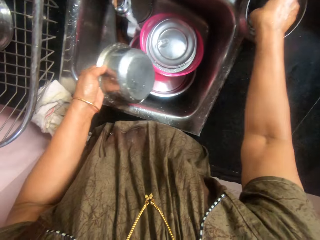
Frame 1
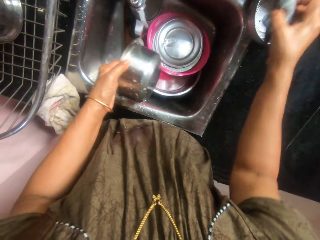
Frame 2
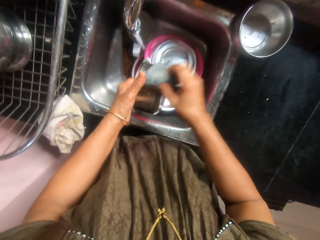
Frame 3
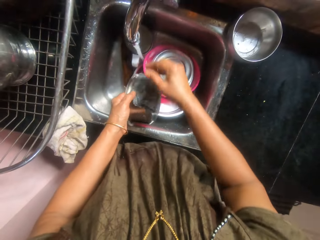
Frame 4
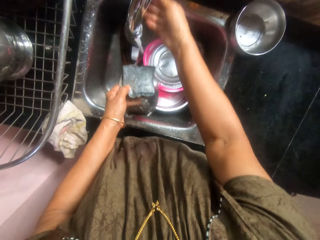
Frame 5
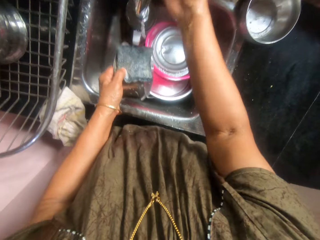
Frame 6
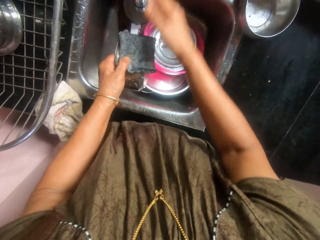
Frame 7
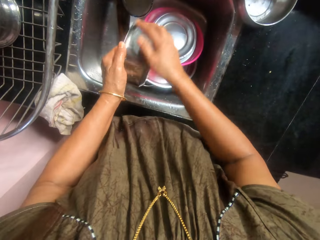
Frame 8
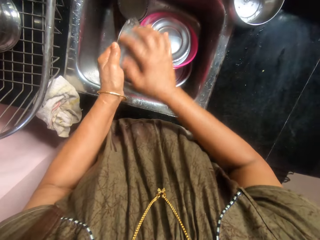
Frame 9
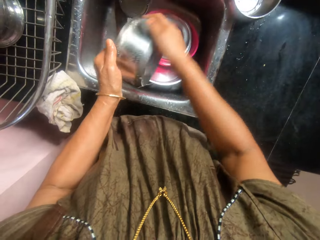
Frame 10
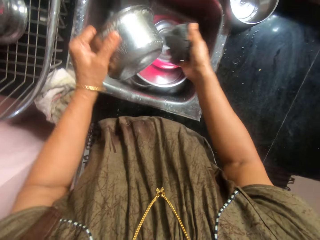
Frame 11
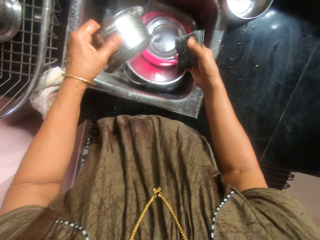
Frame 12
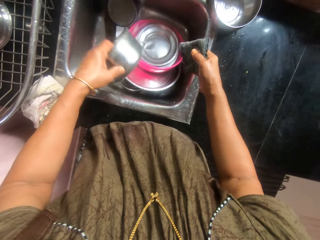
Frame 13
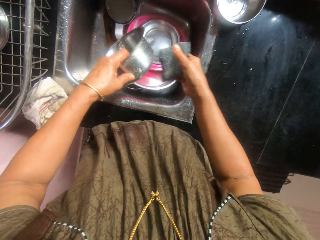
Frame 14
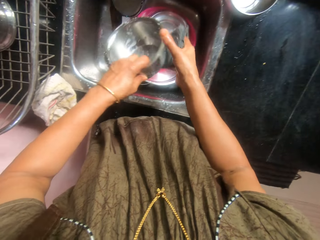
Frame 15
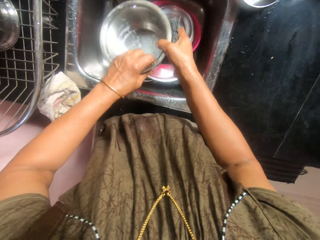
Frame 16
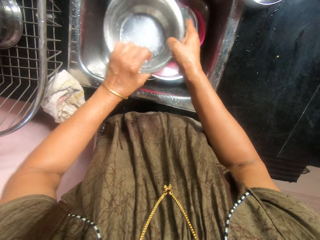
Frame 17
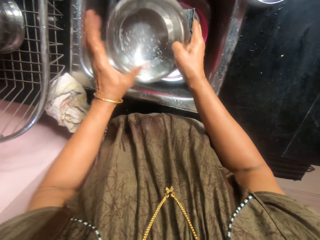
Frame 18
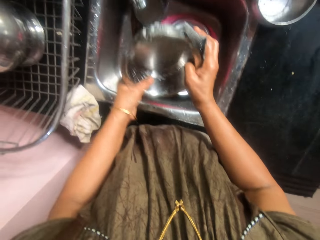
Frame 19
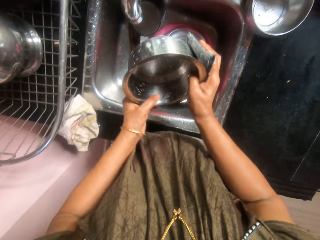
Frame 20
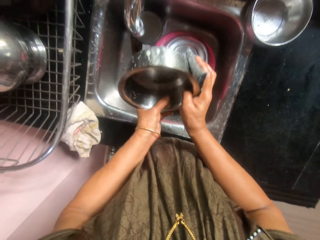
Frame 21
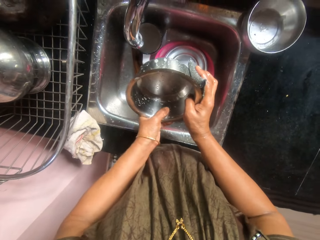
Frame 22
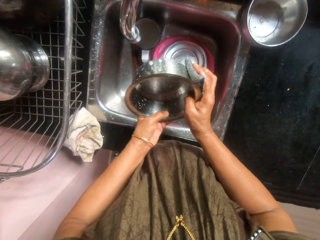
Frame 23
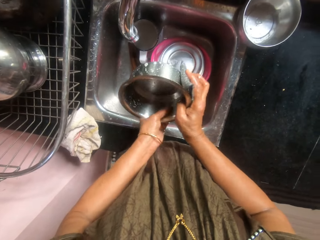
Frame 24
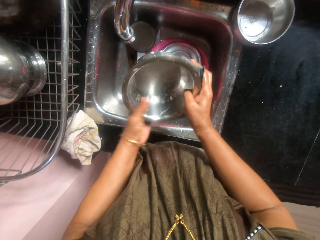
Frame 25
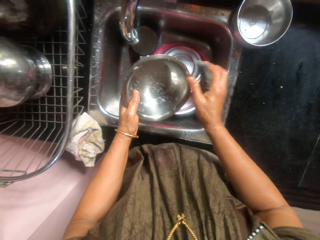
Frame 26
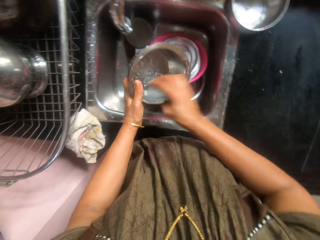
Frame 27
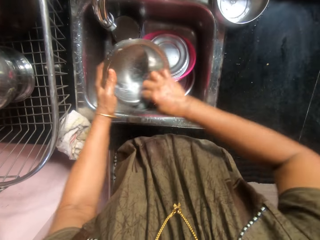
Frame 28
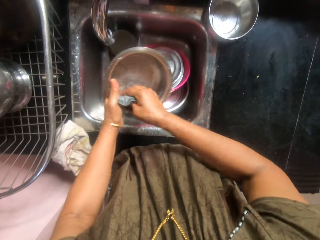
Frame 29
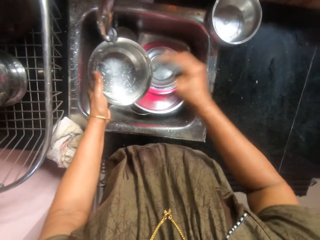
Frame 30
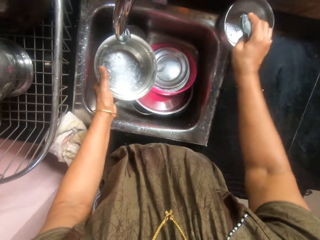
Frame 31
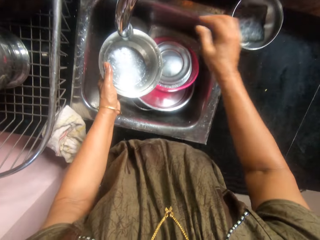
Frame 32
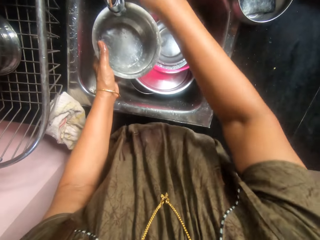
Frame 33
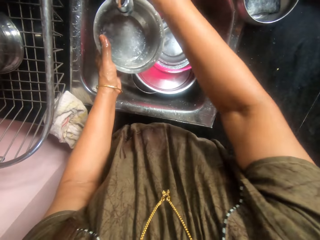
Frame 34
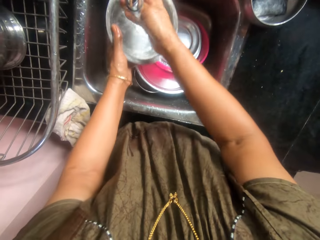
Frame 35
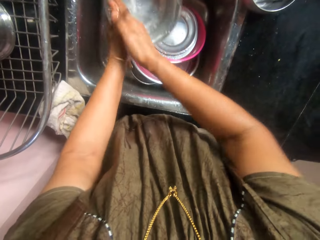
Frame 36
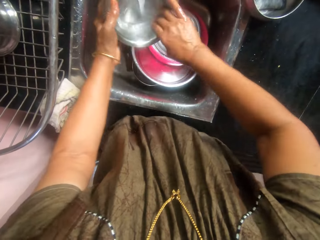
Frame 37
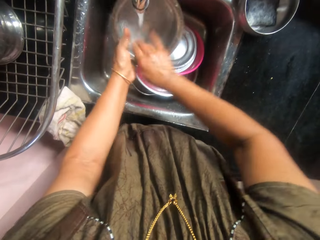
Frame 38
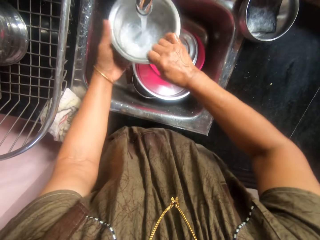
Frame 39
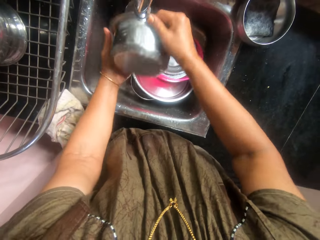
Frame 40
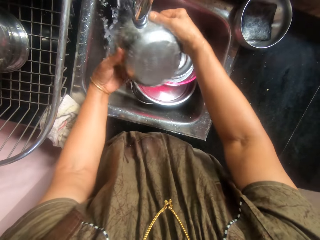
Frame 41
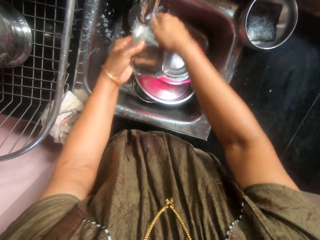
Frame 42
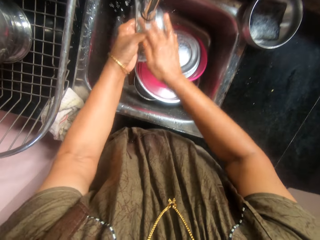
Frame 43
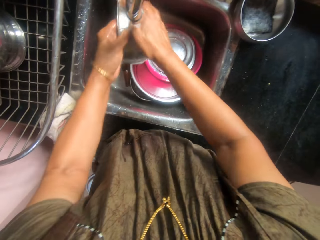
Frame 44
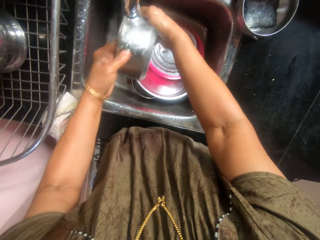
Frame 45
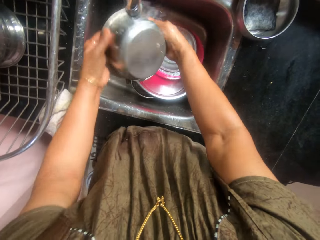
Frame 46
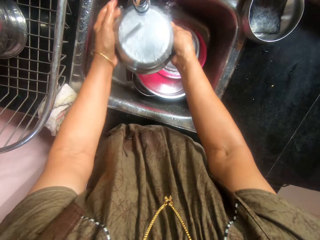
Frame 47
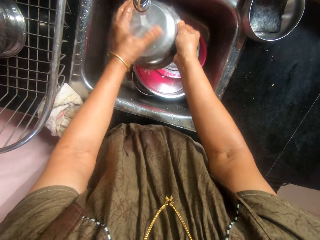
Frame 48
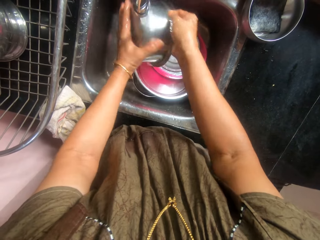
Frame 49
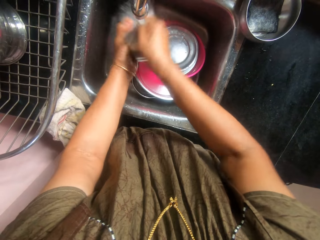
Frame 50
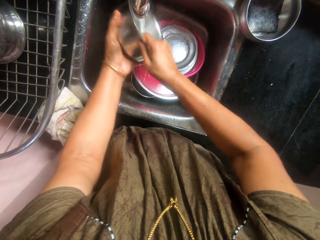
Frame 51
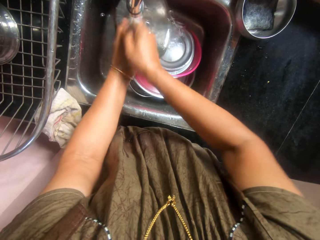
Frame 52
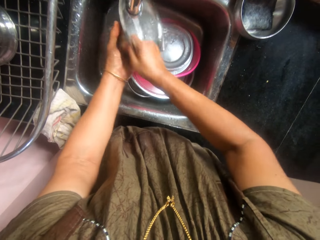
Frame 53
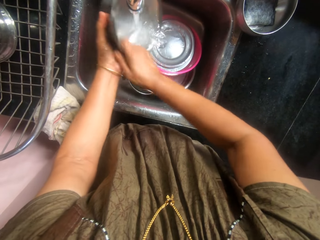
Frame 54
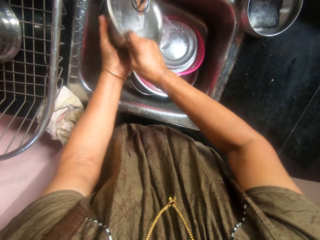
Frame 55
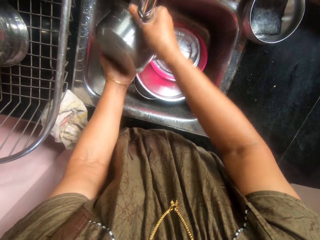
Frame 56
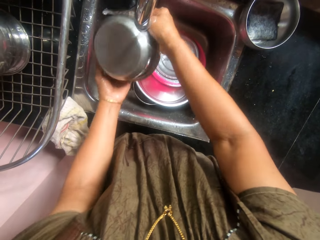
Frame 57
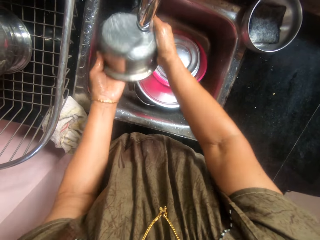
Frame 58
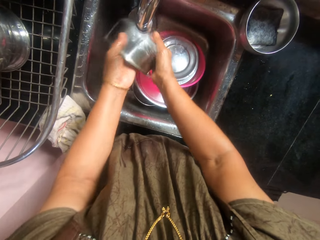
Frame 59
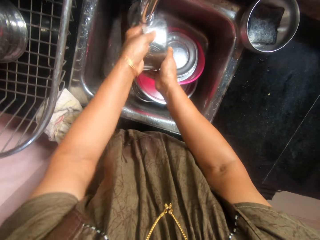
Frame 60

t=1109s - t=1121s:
The camera wearer picks up a bowl in the sink with her left hand. She picks up the sponge in the bowl with her right hand. She places the sponge on the bowl in her left hand. She turns off the tap with her right hand. She washes the bowl in her hands with the sponge. She places the sponge in the bowl on the sink with her right hand. She turns on the tap with her right hand. She rinses the bowl under the tap.

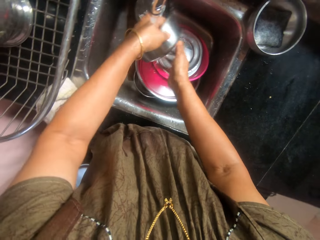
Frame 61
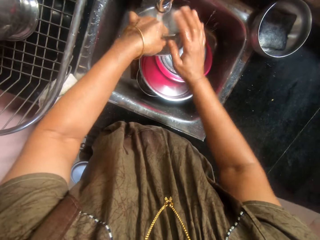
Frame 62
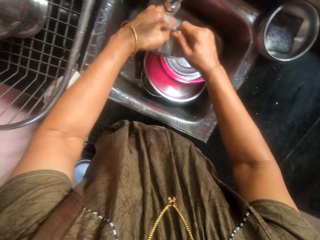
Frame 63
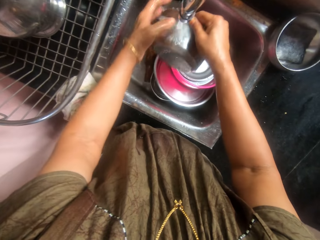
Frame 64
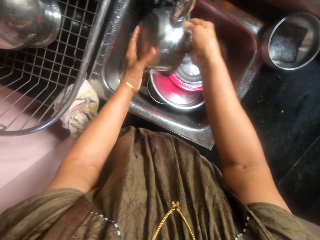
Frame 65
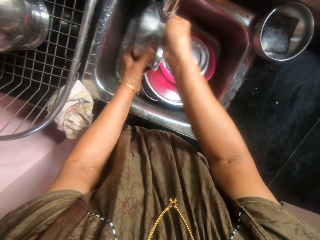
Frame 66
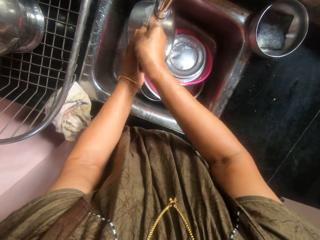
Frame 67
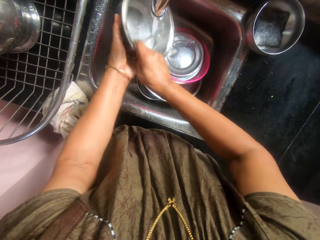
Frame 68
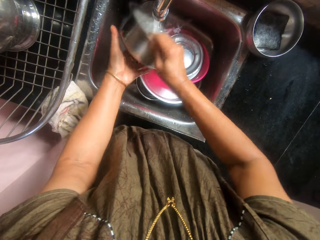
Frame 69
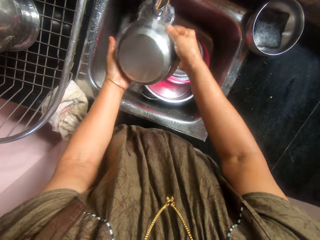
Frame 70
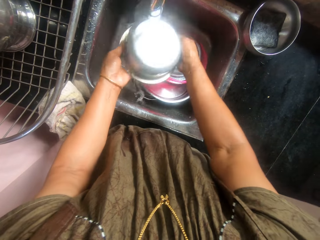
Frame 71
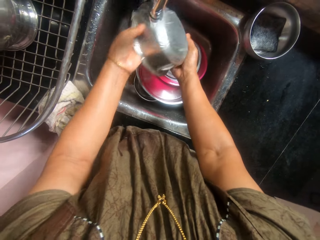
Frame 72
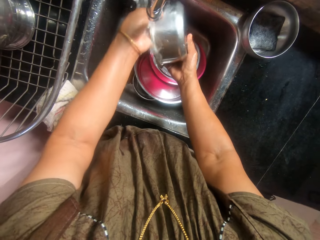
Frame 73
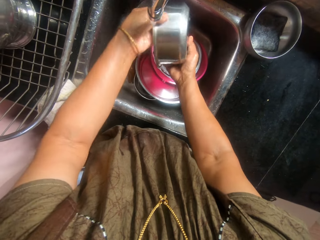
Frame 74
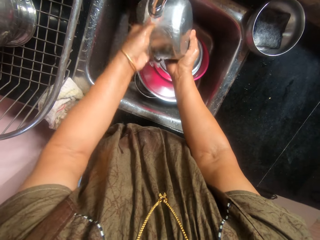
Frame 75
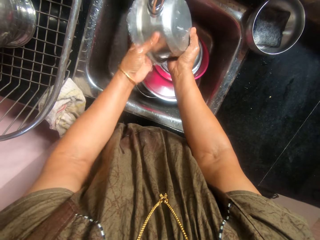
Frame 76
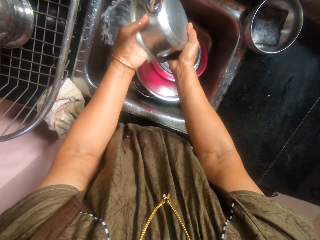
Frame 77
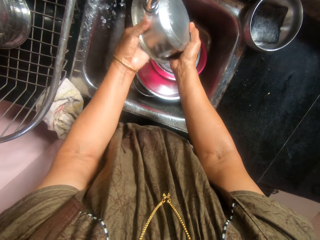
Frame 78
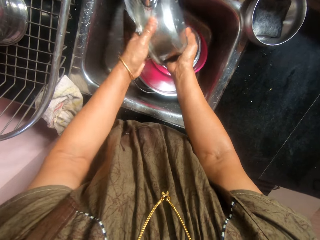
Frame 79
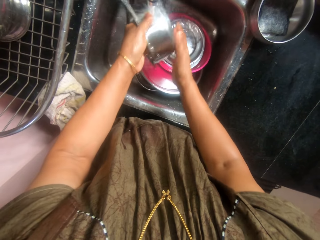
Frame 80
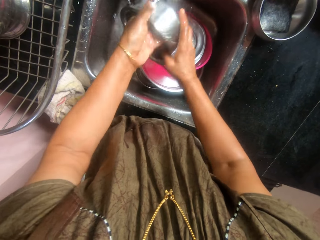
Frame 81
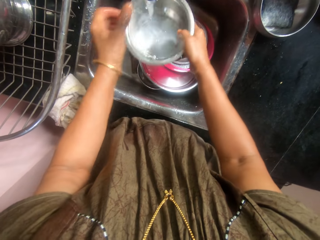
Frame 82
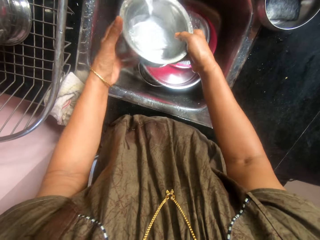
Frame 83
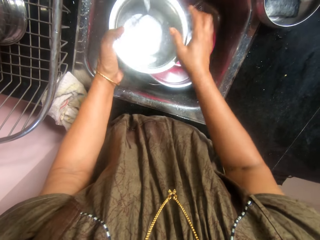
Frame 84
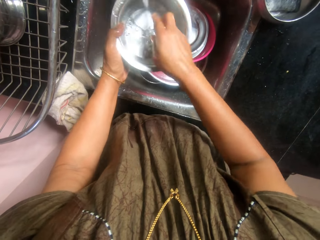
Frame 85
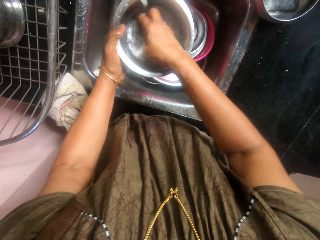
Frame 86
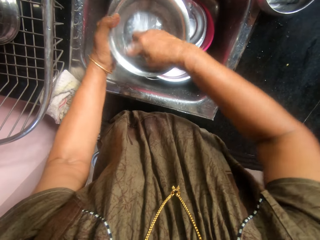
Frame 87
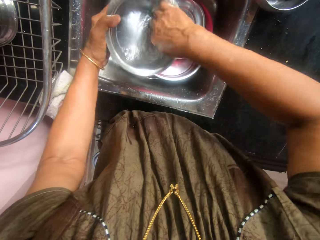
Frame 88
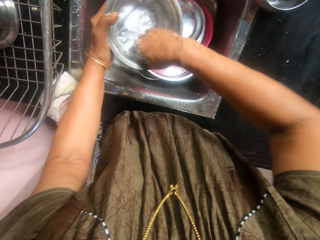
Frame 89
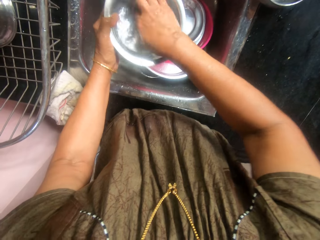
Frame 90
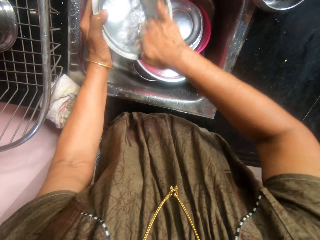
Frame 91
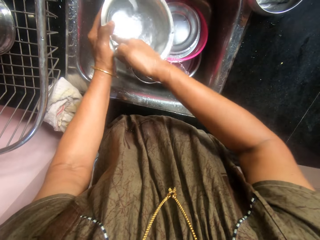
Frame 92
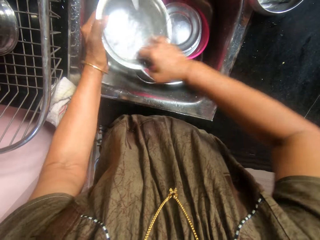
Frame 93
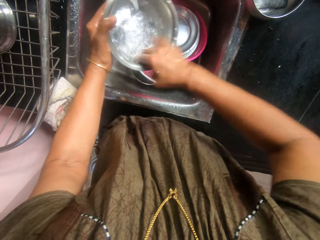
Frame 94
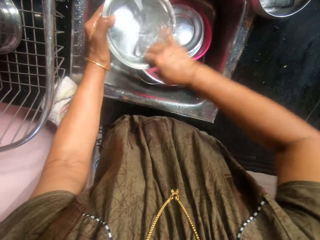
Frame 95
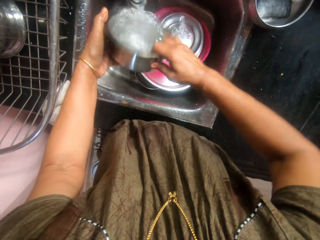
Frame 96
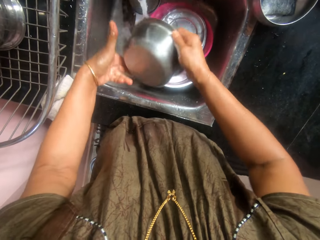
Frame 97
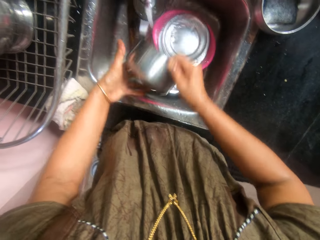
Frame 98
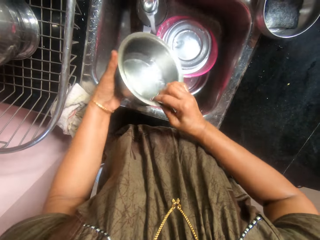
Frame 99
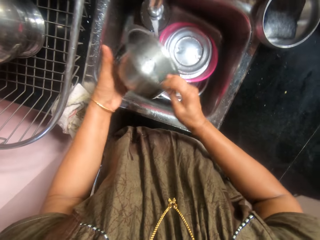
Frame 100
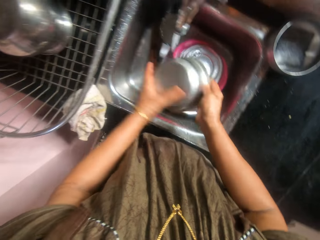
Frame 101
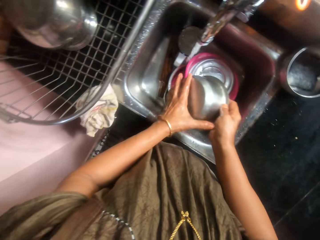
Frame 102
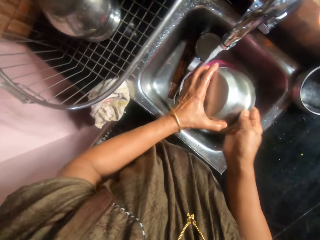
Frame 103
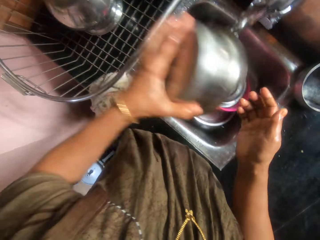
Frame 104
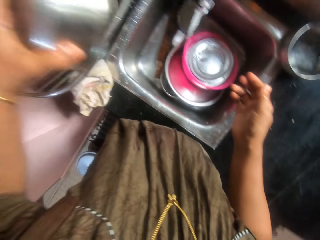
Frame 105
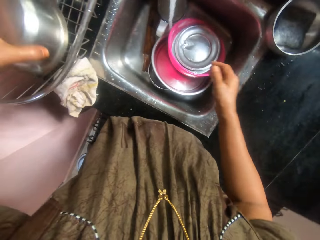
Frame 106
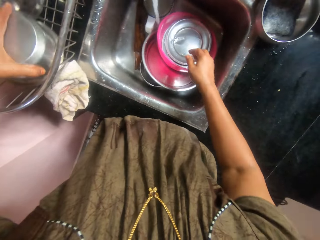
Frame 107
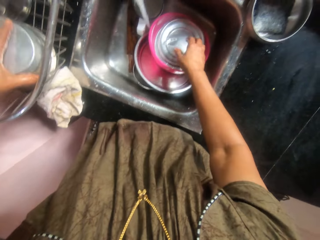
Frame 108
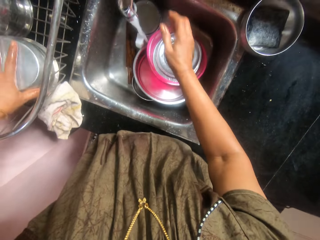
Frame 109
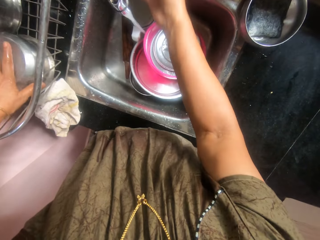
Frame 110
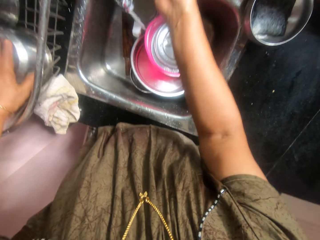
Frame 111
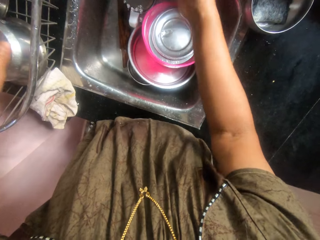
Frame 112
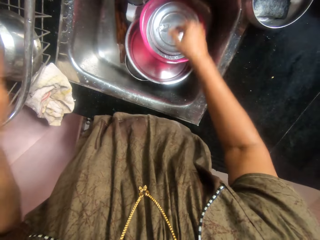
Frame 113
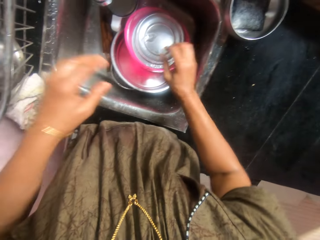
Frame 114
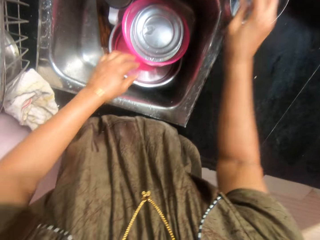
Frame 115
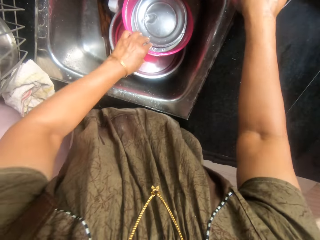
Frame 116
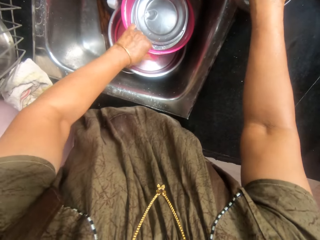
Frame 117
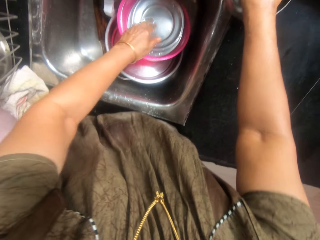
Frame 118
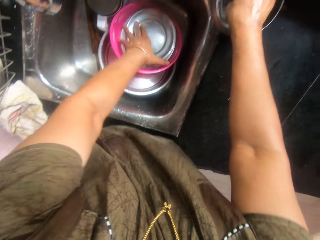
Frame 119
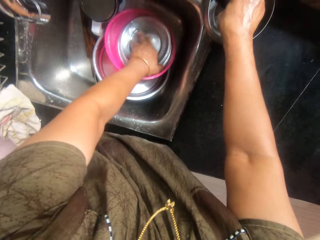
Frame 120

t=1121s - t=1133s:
The camera wearer places the bowl in the kitchen rack with her left hand. She turns off the tap with her right hand.
